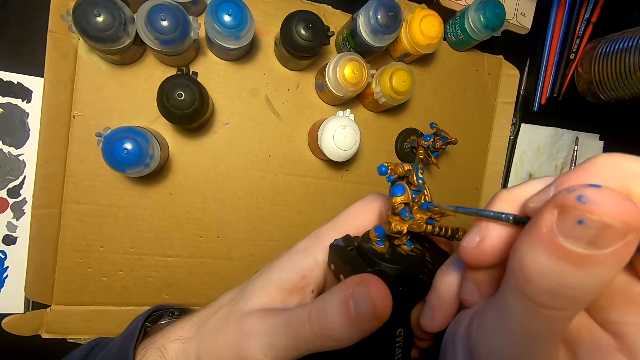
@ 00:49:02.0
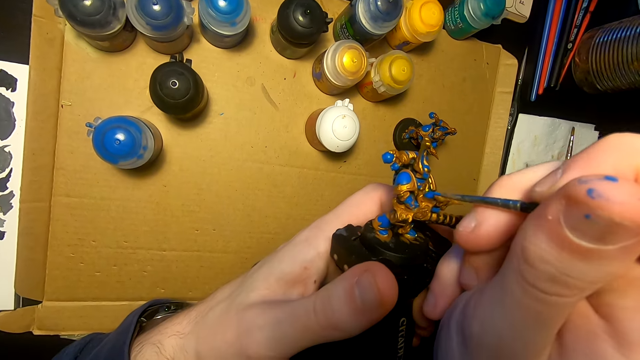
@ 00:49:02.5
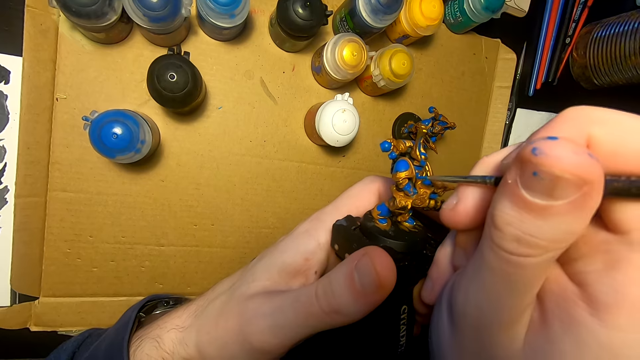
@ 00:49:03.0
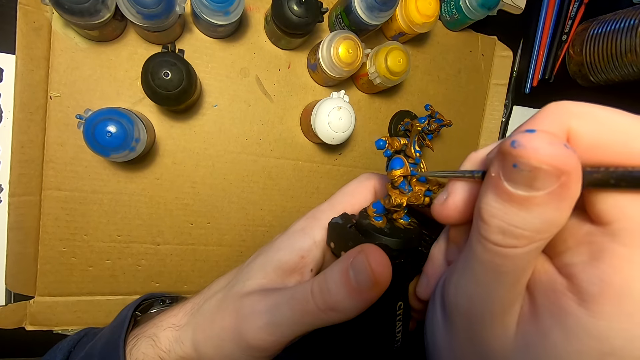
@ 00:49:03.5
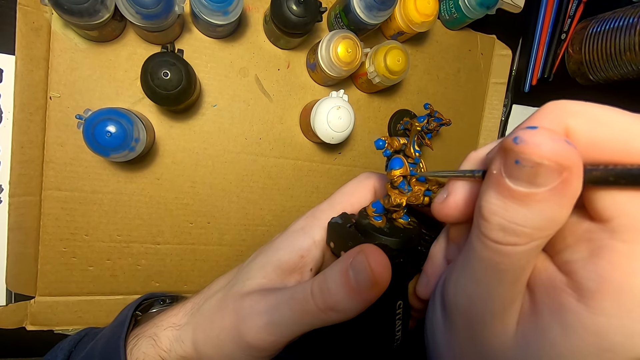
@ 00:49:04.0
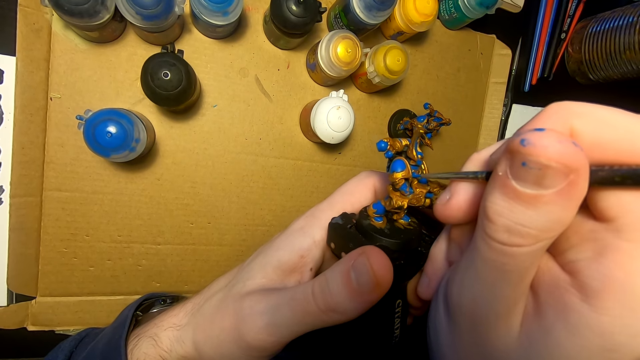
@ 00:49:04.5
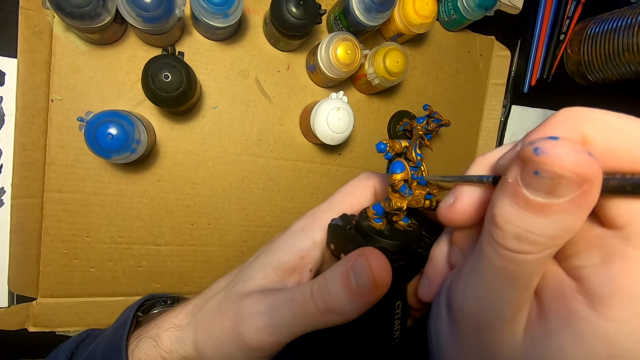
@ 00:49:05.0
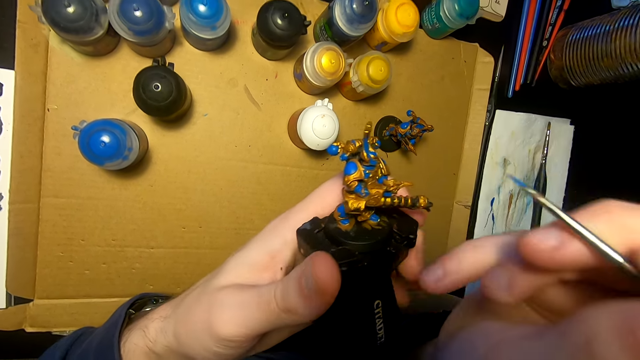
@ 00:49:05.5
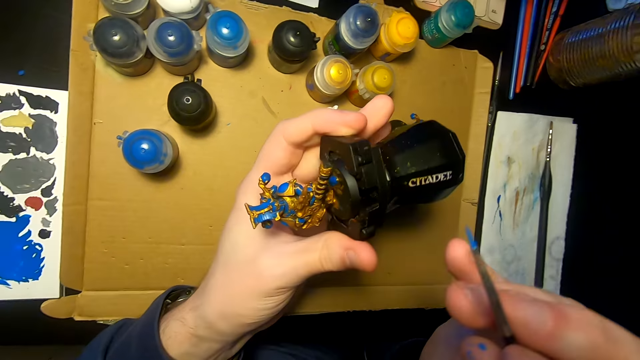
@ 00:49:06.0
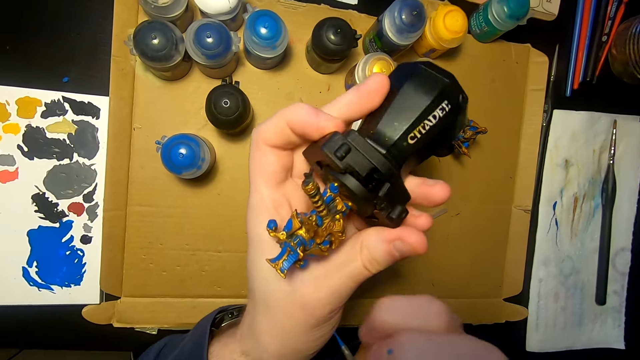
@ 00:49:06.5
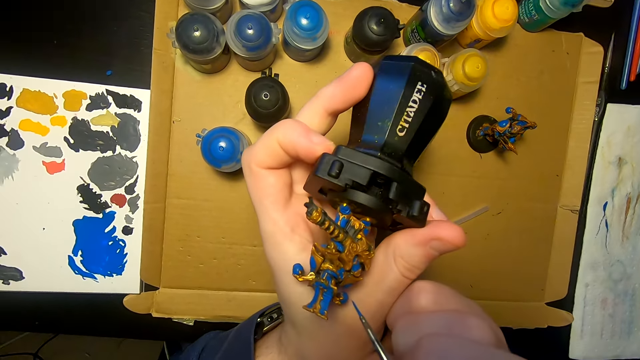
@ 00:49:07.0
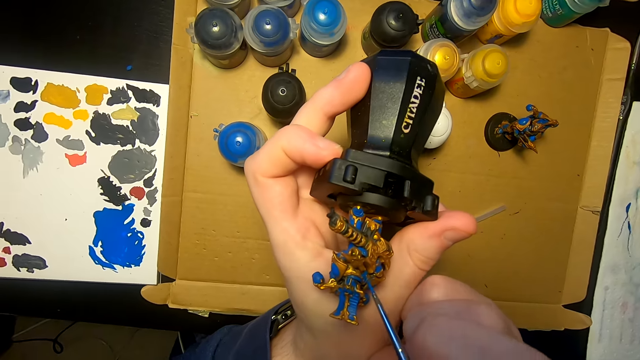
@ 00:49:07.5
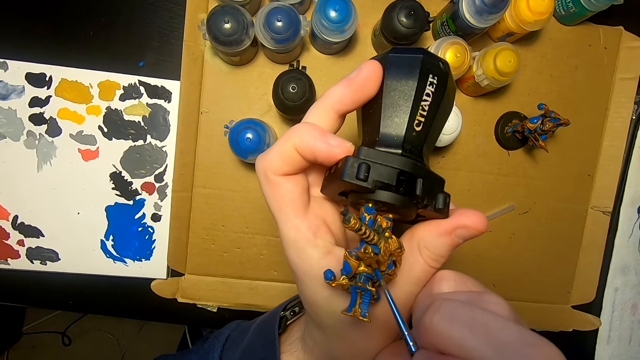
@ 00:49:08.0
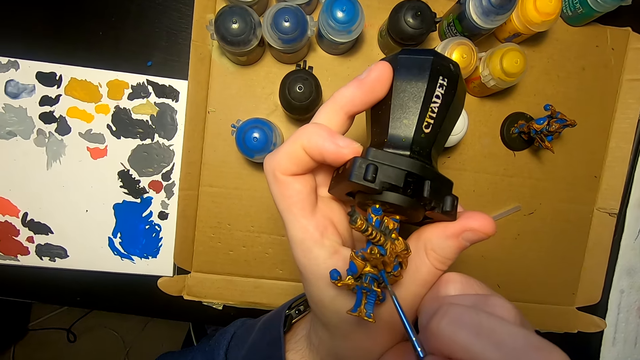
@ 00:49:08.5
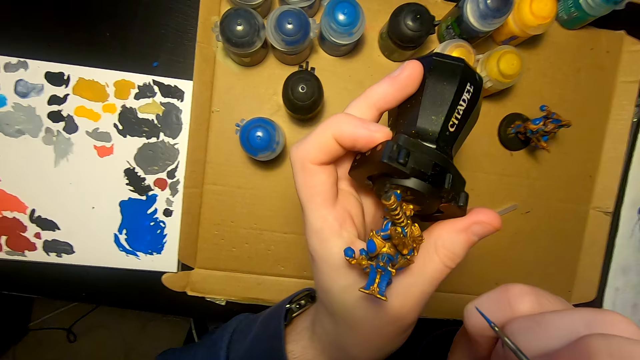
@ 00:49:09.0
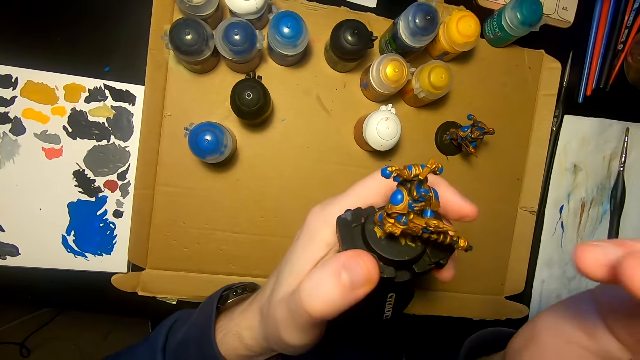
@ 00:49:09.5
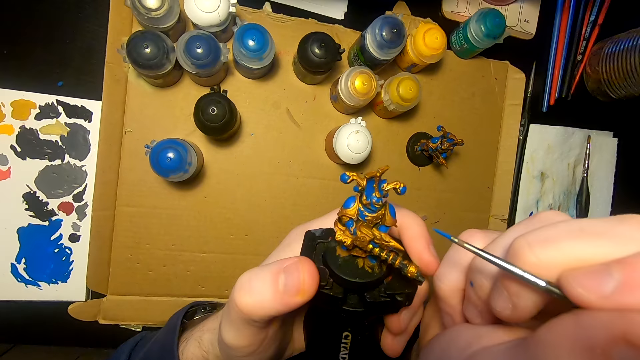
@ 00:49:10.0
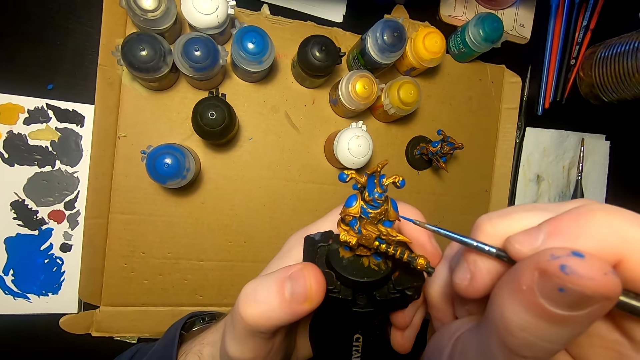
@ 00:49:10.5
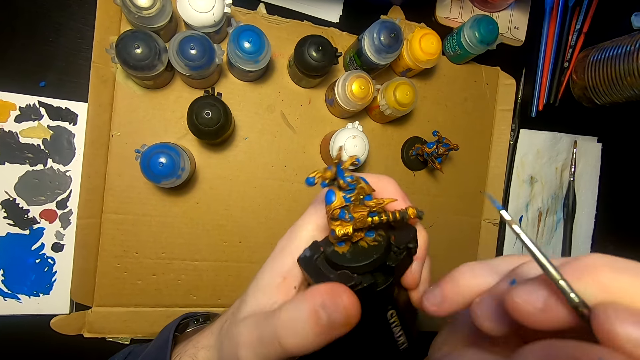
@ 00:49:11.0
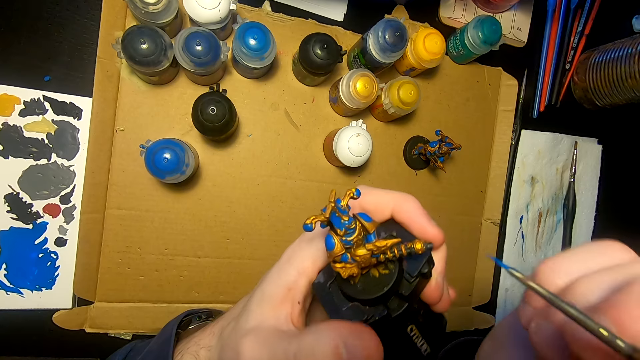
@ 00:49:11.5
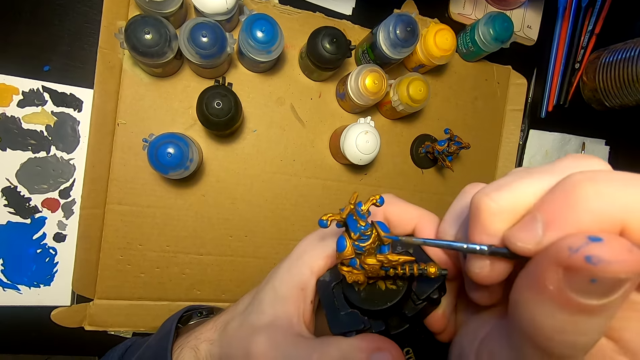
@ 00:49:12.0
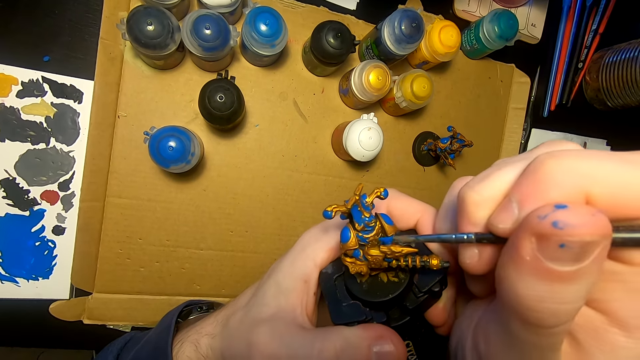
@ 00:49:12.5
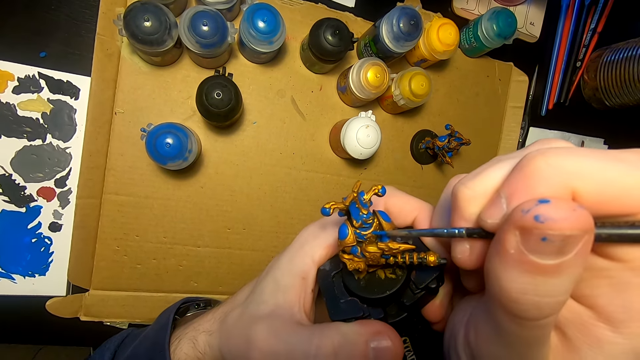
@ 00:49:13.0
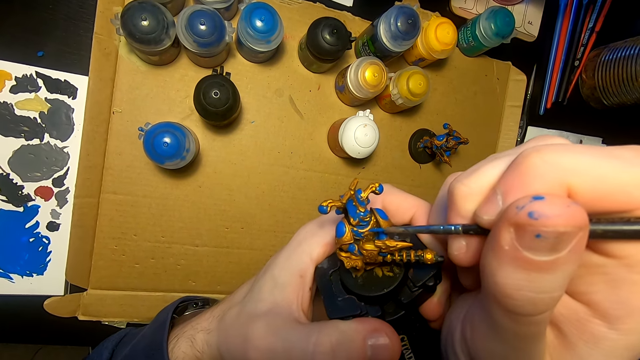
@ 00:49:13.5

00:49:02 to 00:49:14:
The camera wearer paints the sculpture with a pen brush. They lift the sculpture, turn the sculpture, lift the sculpture, and paint the sculpture with the pen brush. They turn the sculpture, move the pen brush, turn the sculpture, and paint the sculpture with the pen brush.

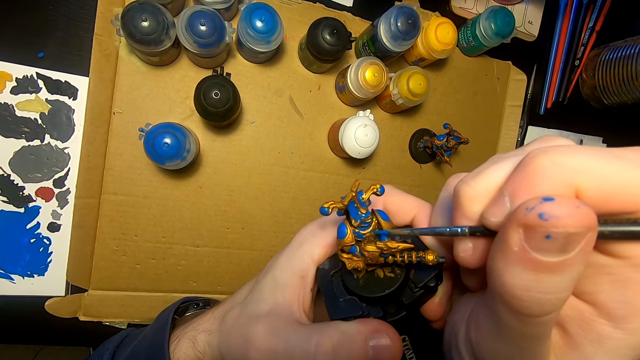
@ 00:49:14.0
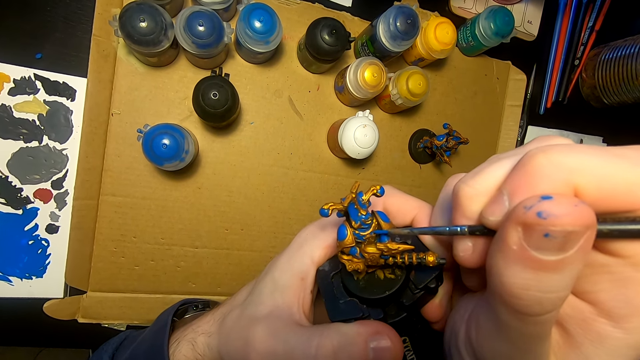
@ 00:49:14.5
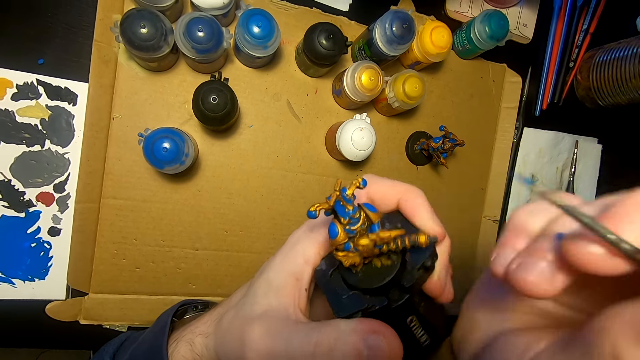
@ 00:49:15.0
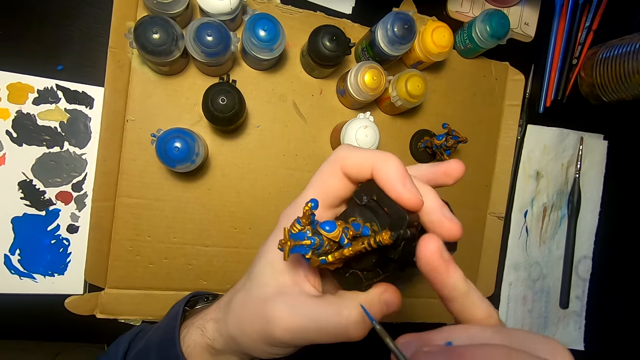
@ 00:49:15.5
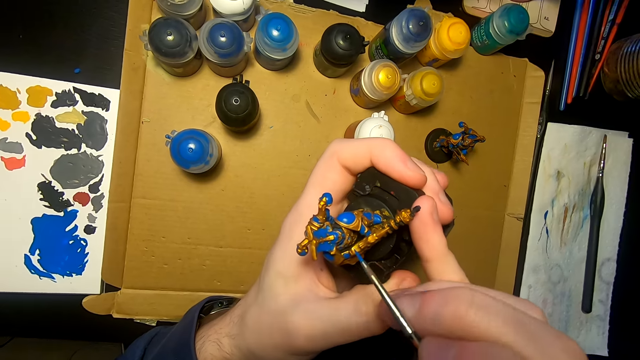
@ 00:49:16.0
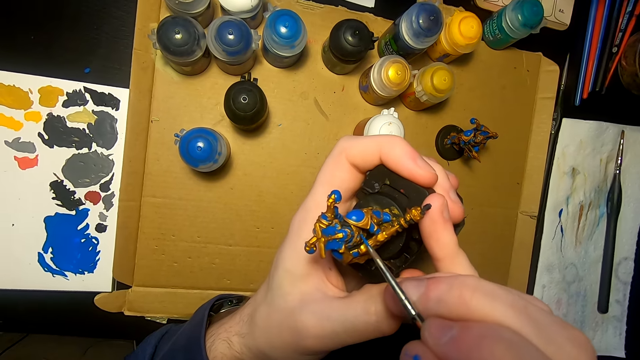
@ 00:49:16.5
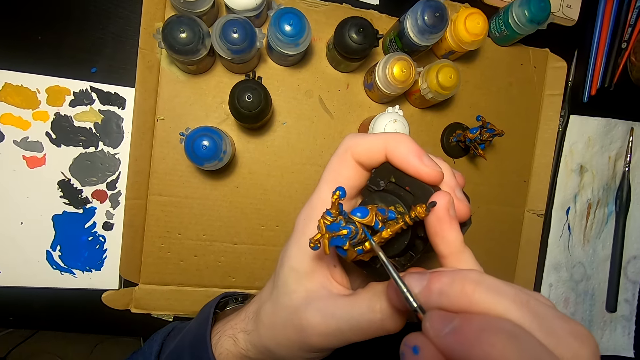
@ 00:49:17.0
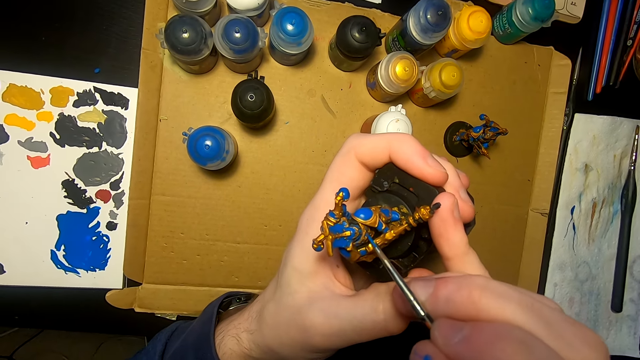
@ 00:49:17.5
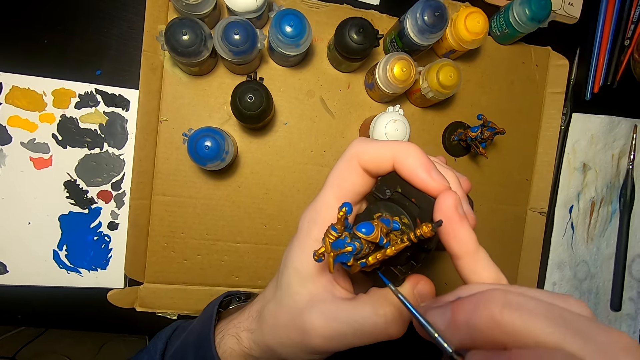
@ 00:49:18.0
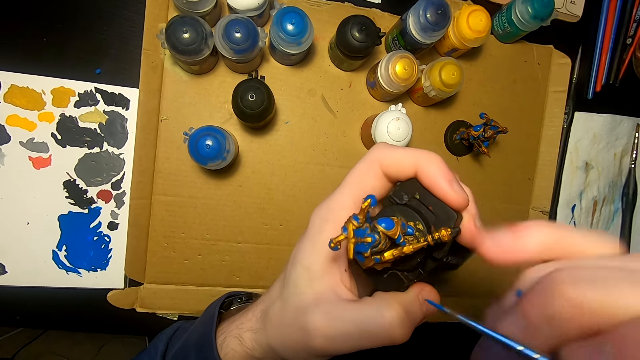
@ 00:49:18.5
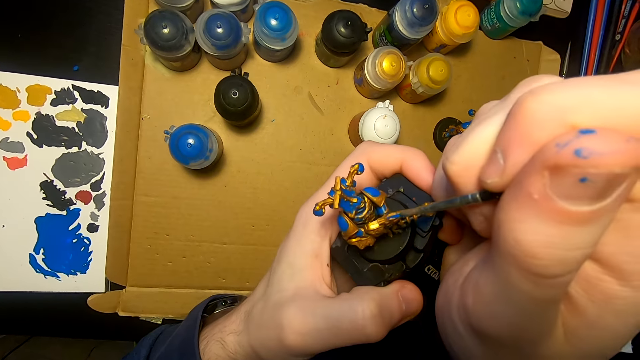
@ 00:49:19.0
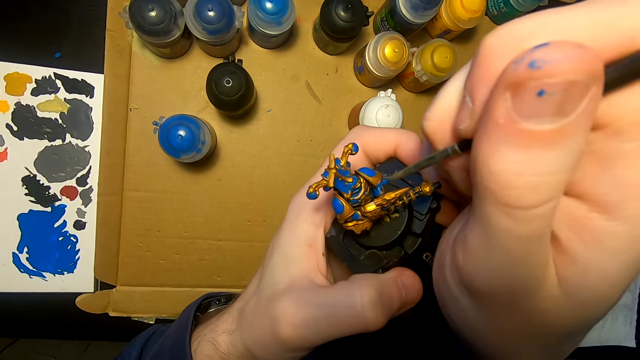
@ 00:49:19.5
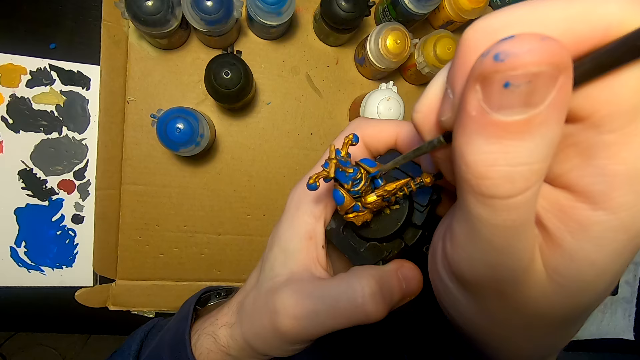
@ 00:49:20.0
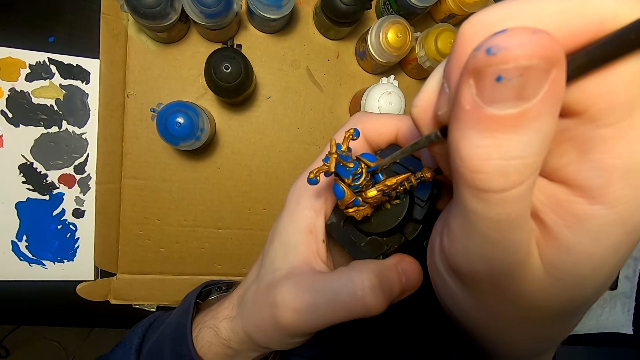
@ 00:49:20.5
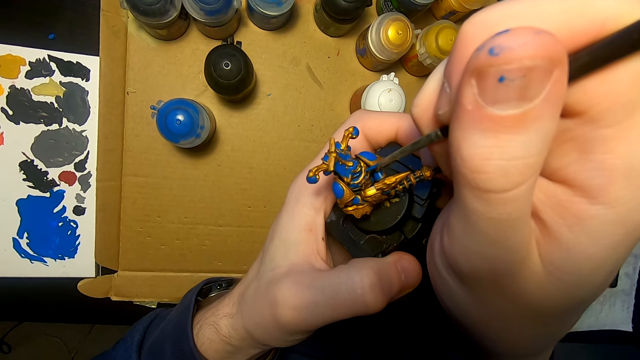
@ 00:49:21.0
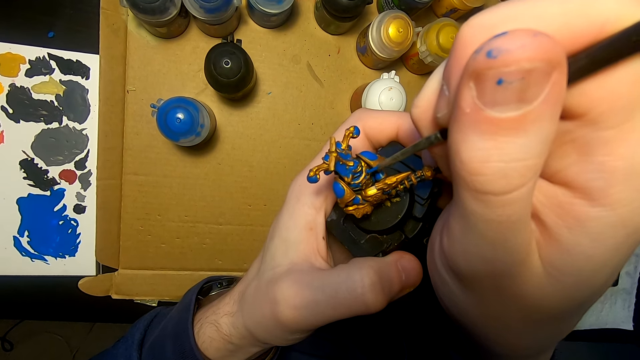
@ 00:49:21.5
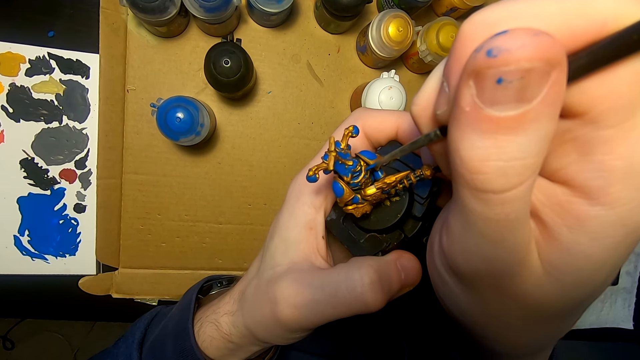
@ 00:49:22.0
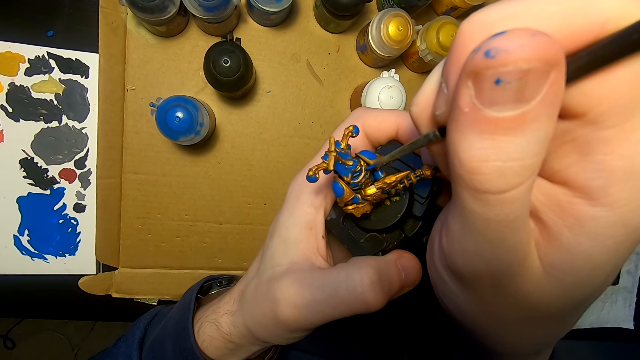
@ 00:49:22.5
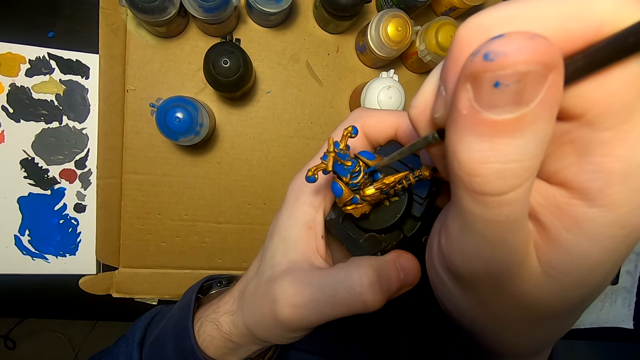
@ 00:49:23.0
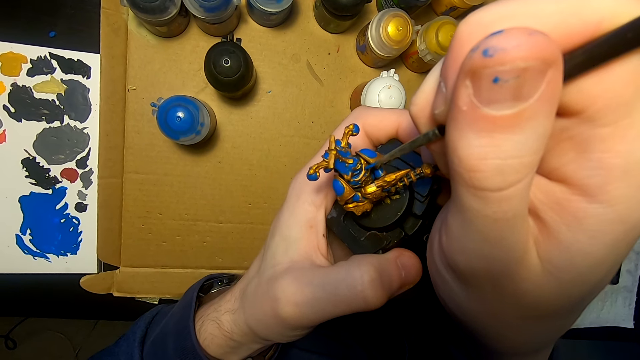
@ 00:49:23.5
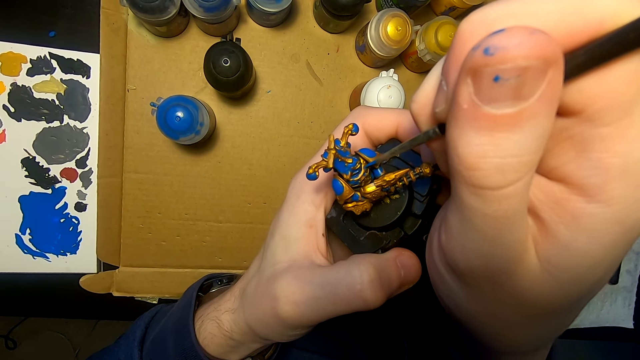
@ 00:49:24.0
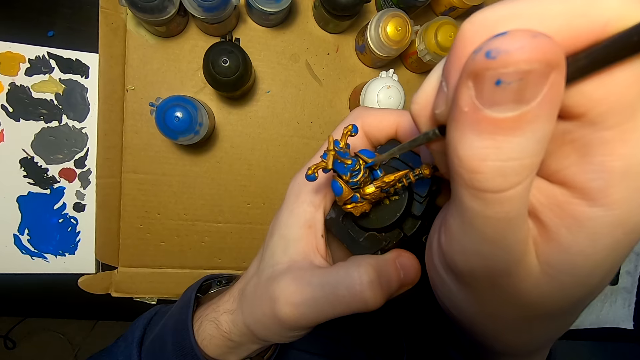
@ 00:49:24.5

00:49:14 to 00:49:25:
The camera wearer lifts the pen brush or paintbrush. They paint the sculpture with the pen brush. They paint the figurine with the paintbrush.
